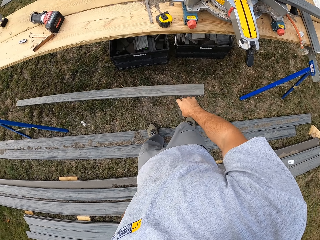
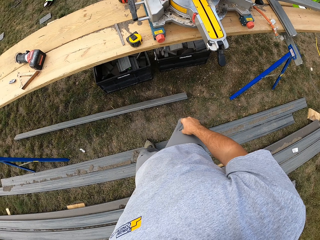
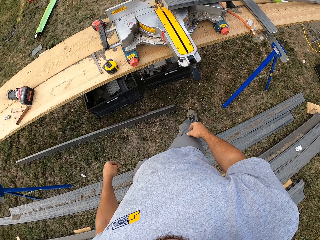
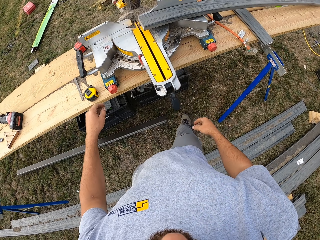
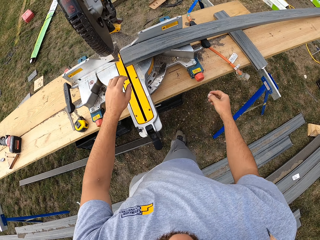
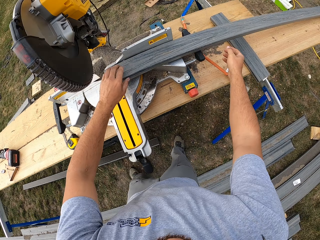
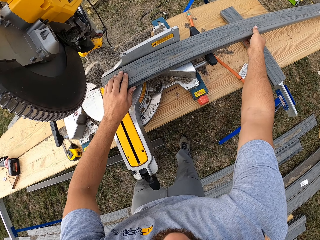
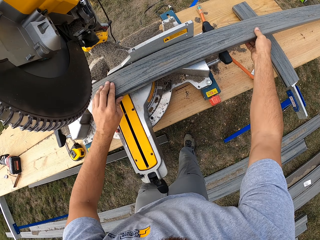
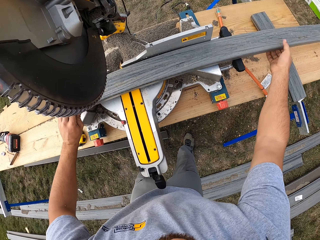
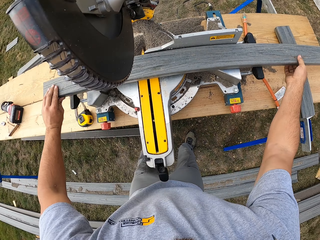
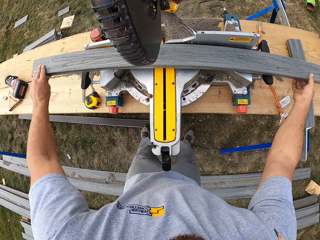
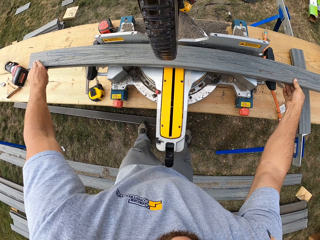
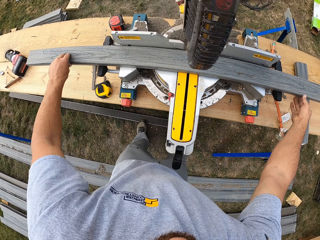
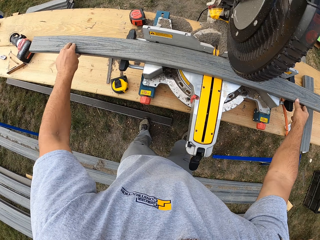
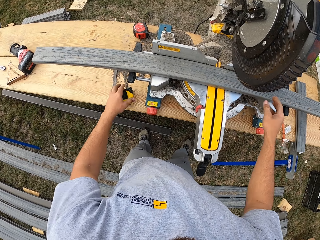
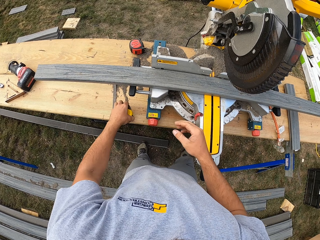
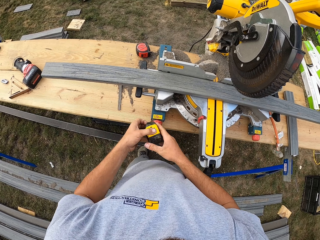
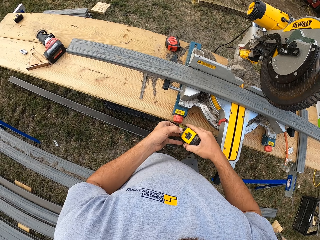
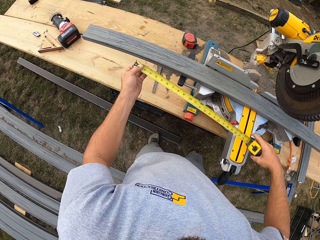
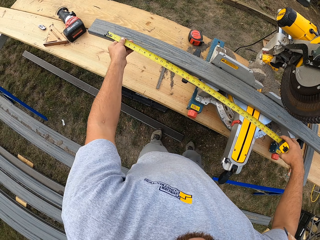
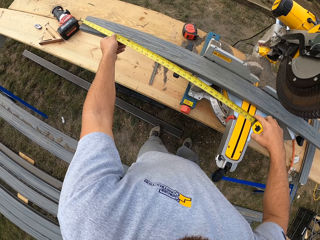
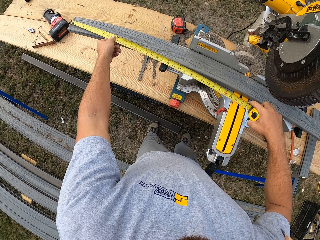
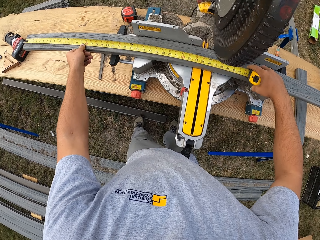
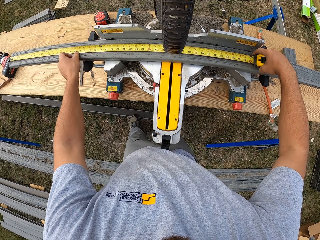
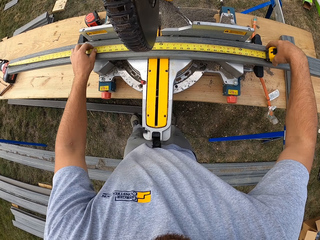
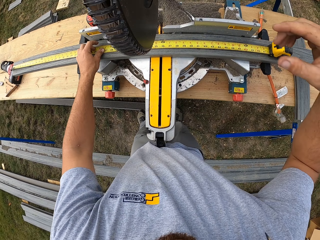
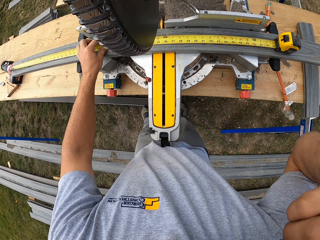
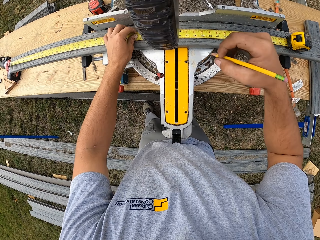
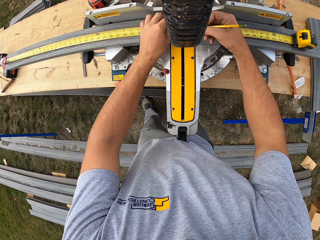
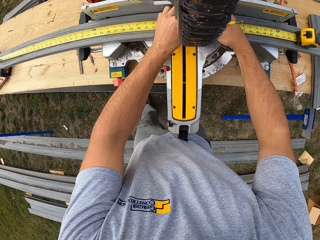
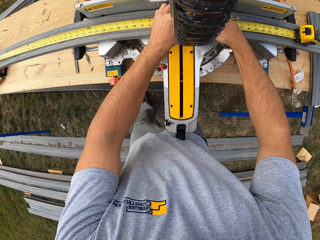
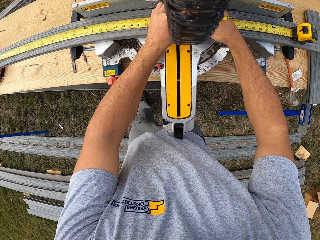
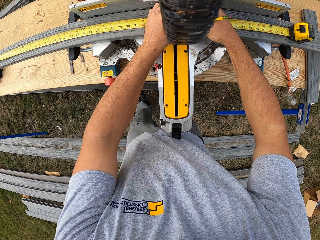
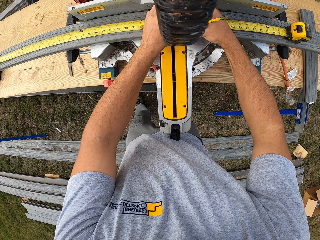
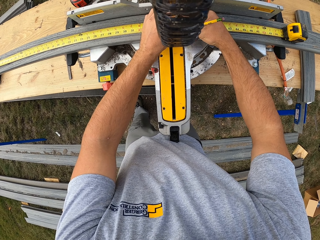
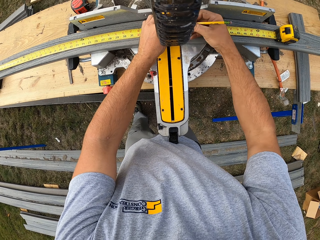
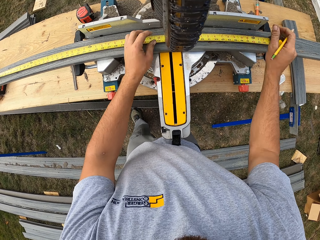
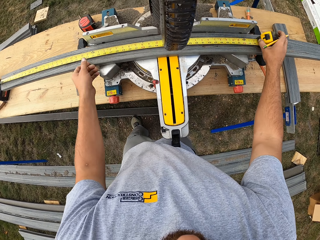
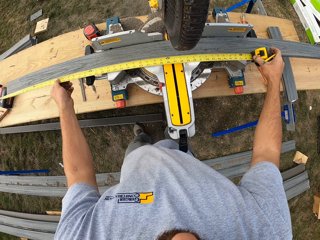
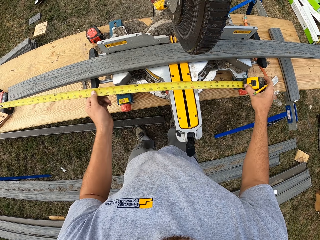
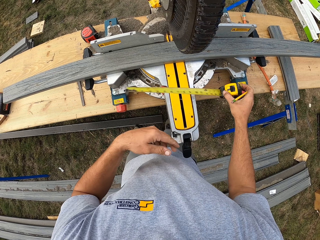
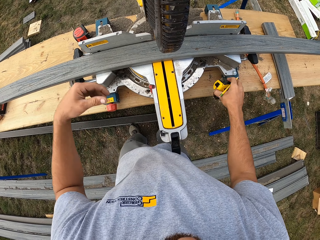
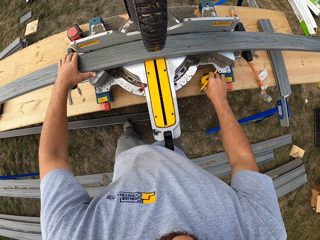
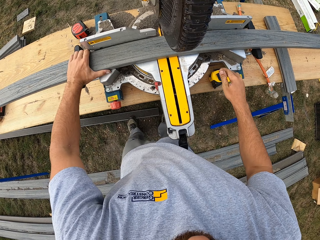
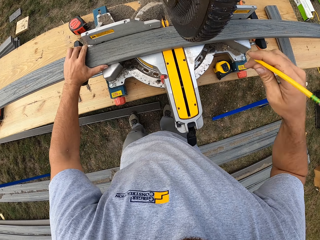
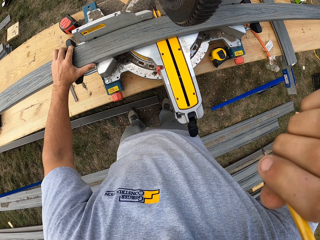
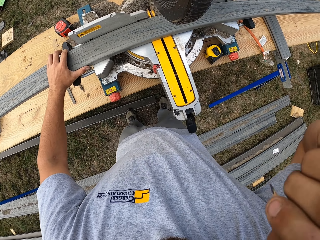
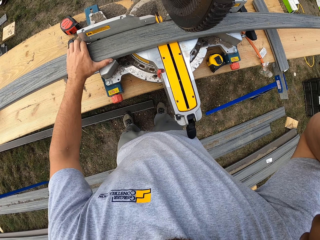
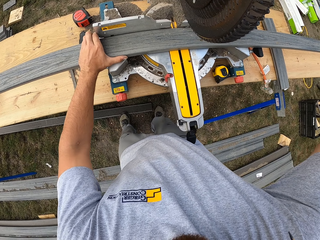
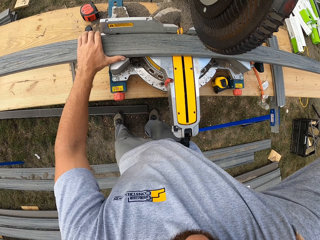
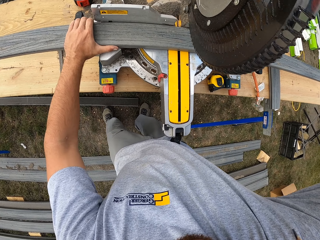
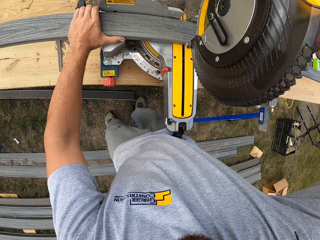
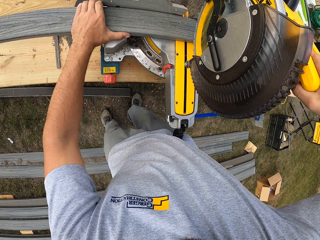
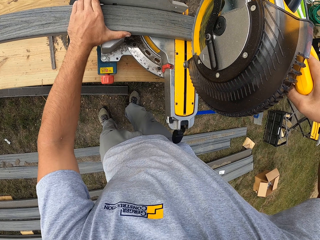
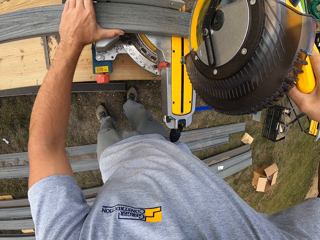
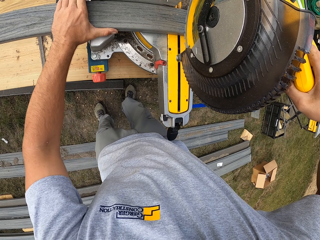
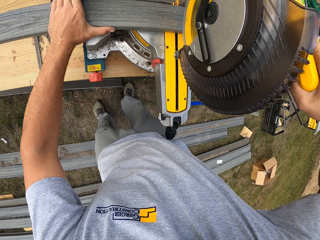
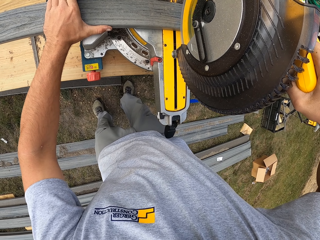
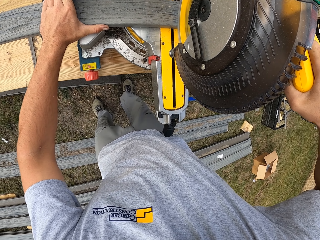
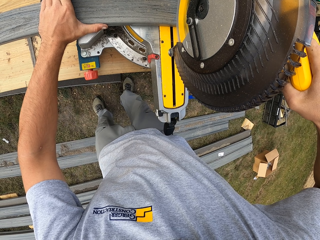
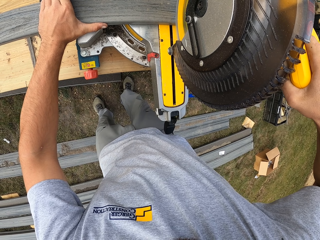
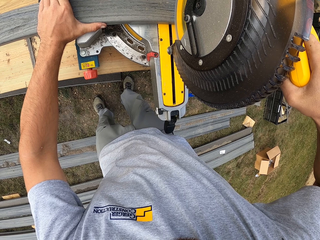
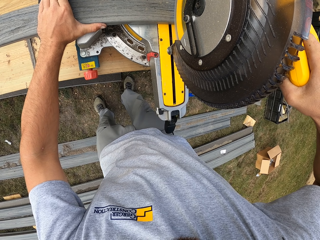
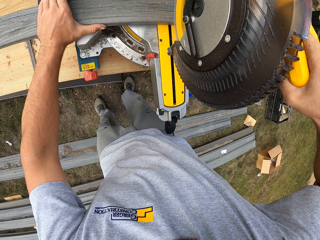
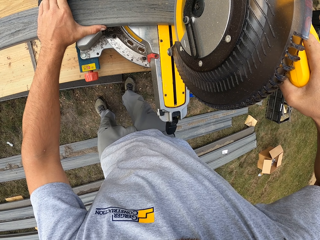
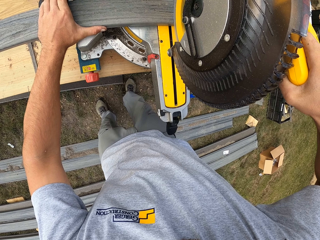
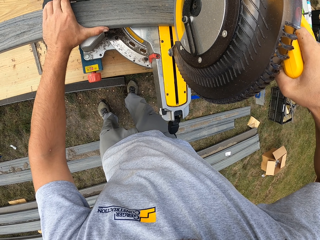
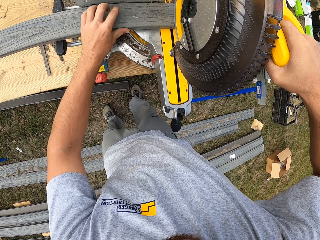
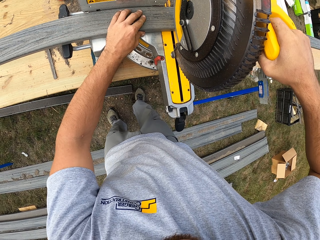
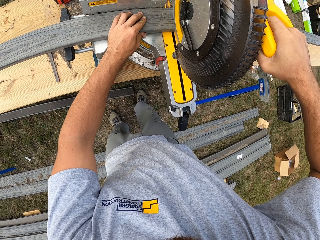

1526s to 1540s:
The camera wearer throws the wood or rail on the ground and pulls the wood into the cutter. They move the rail in line. They pick up the tape measure and measure the wood with the tape measure. They pick up a pen or pencil and mark the wood with the pencil. They pick up the tape, put down the tape measure, and close the measure. They put the pencil behind the ear and lift the pen up. They cut the wood.

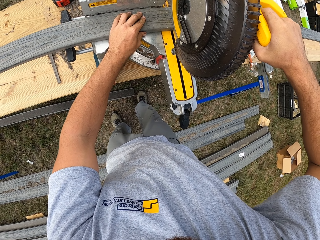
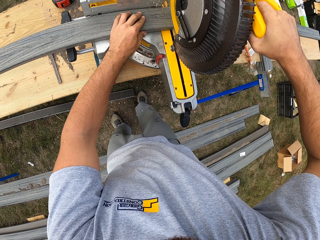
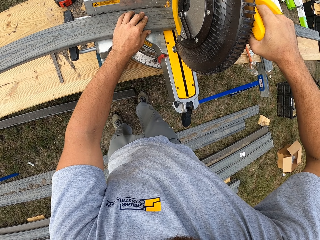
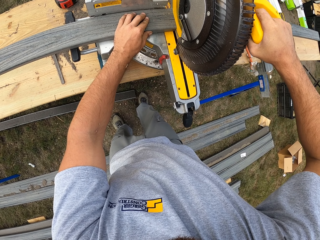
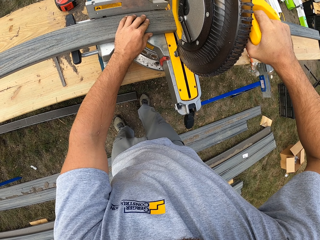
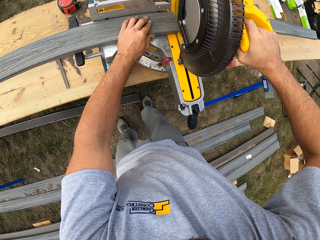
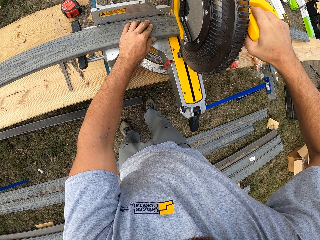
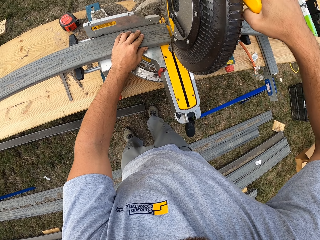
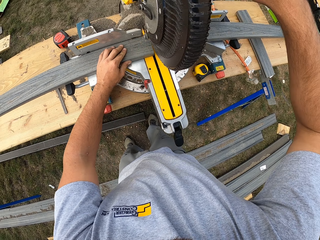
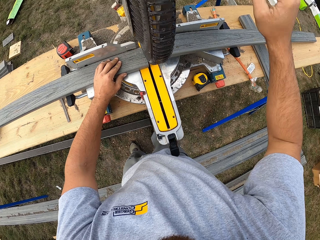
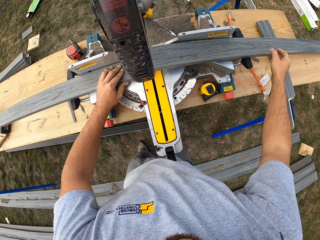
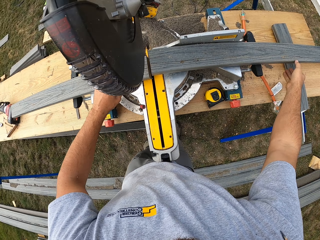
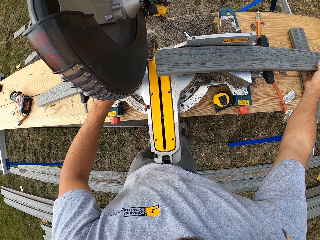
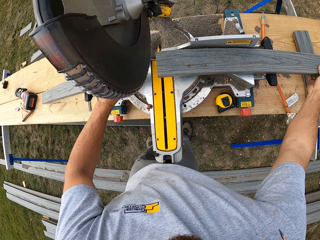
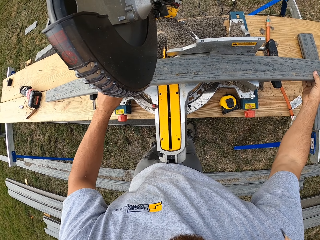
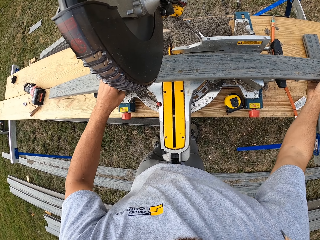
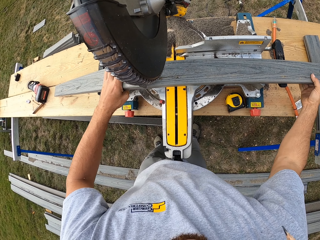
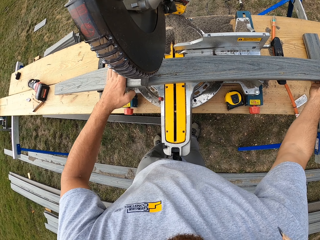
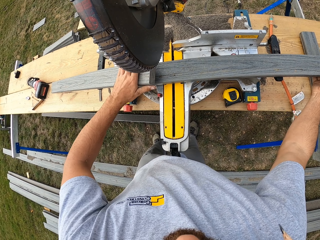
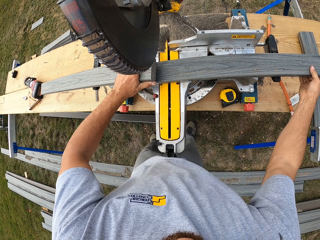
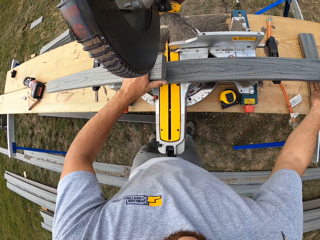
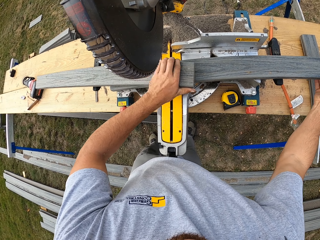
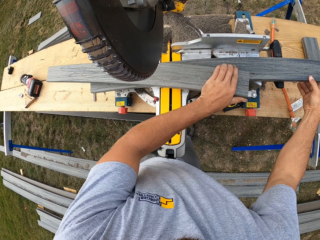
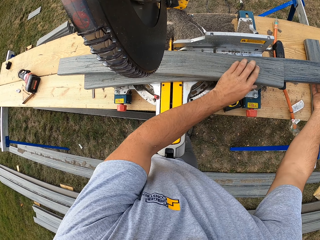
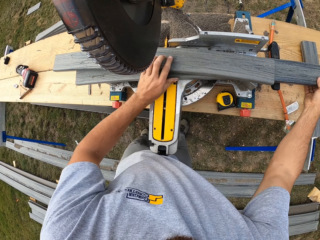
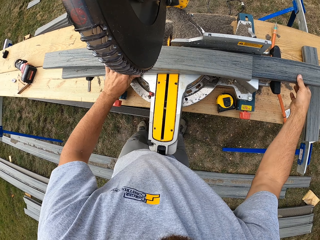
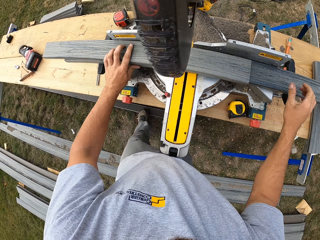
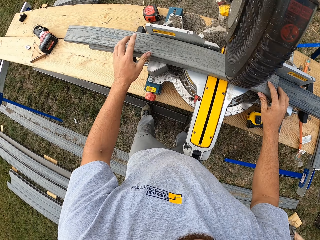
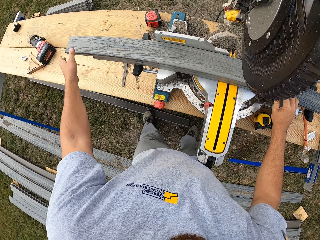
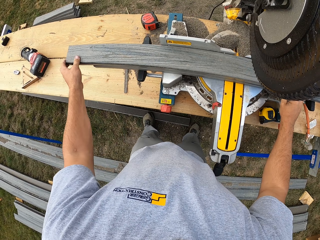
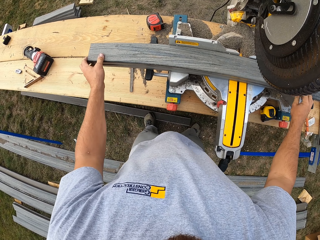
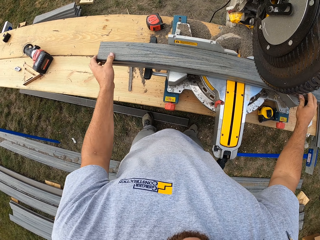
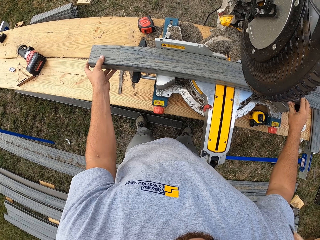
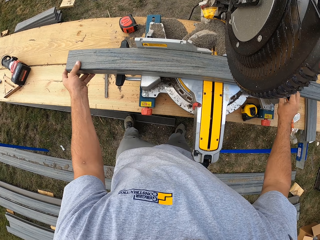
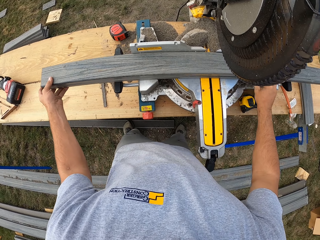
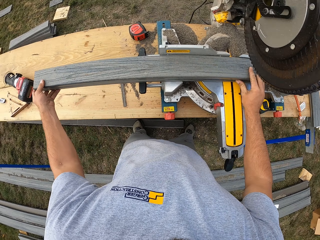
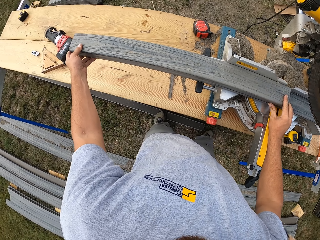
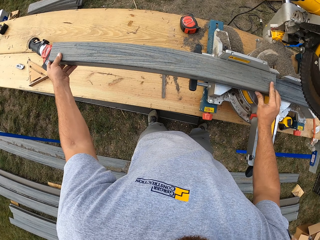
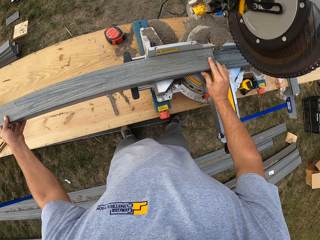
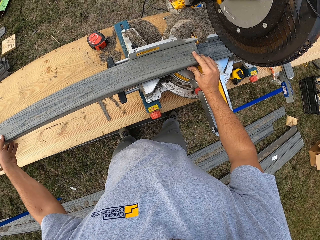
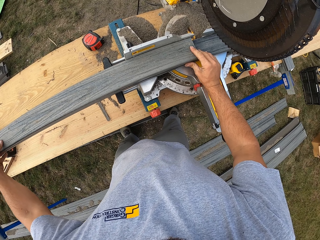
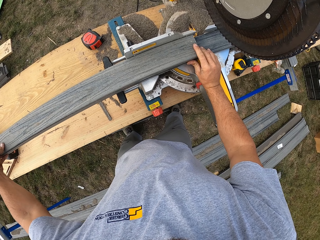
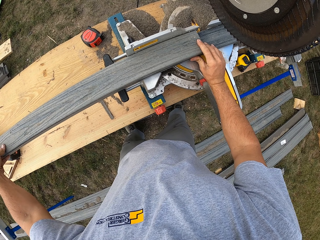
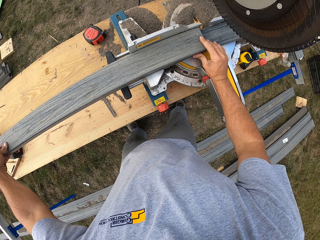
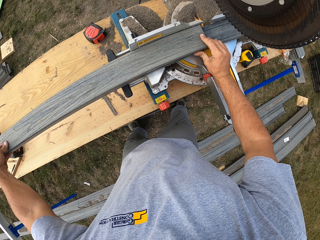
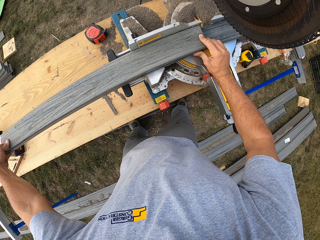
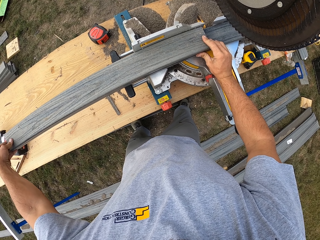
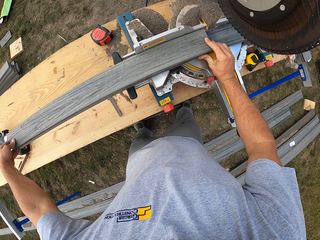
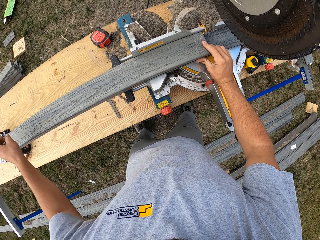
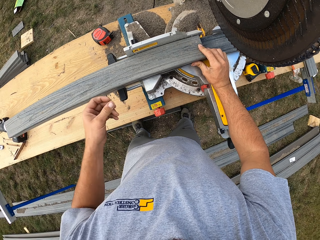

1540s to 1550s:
The camera wearer lifts the cutter up, pulls the woods into the cutter, and moves the wood together.
